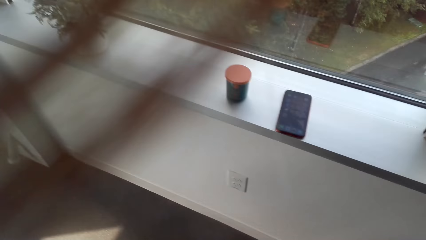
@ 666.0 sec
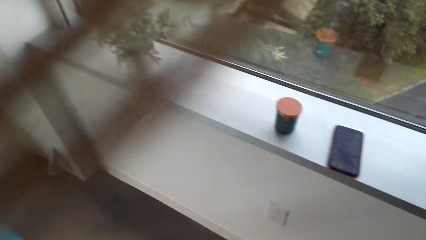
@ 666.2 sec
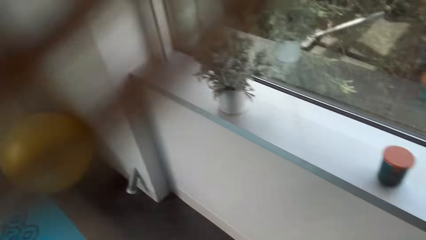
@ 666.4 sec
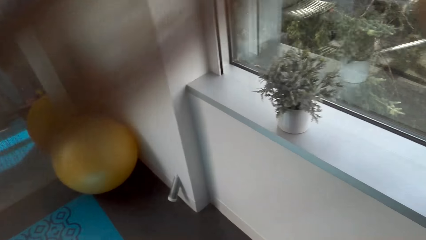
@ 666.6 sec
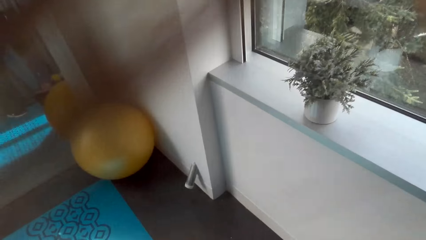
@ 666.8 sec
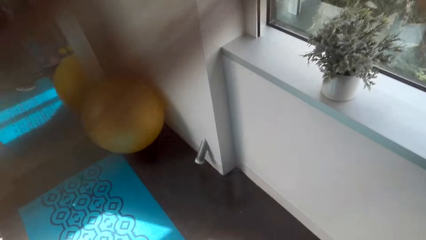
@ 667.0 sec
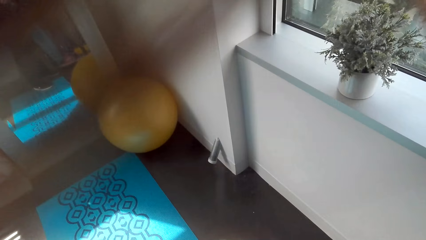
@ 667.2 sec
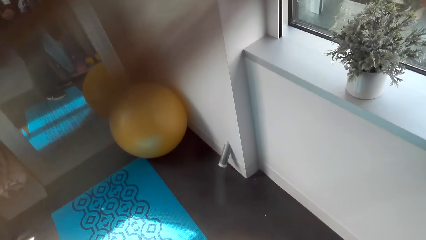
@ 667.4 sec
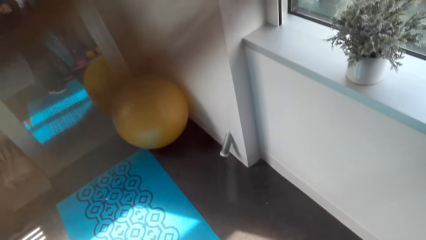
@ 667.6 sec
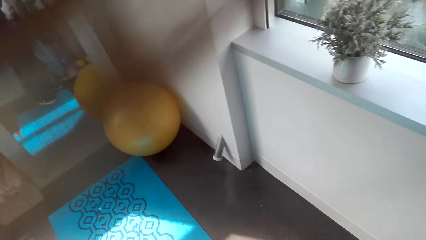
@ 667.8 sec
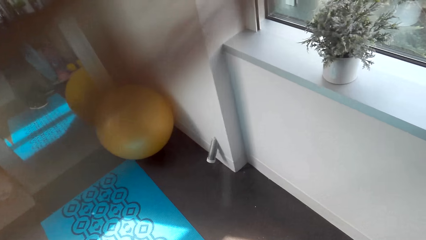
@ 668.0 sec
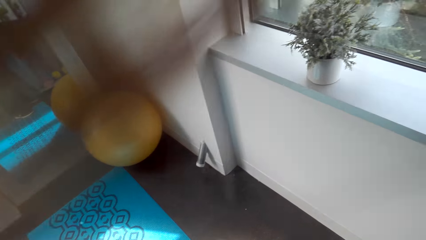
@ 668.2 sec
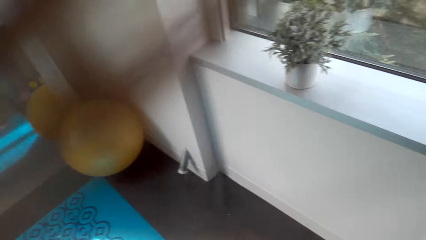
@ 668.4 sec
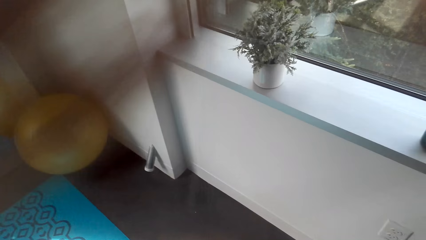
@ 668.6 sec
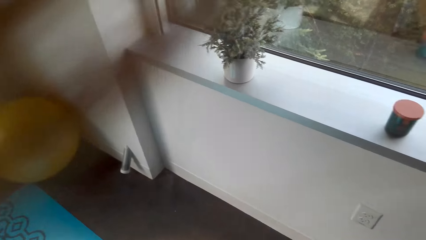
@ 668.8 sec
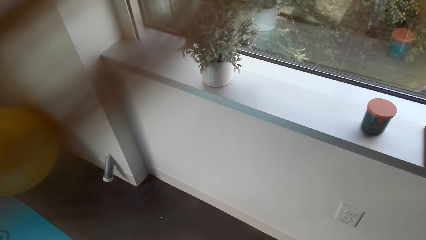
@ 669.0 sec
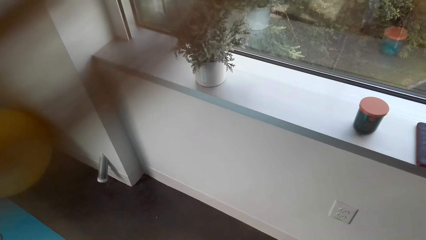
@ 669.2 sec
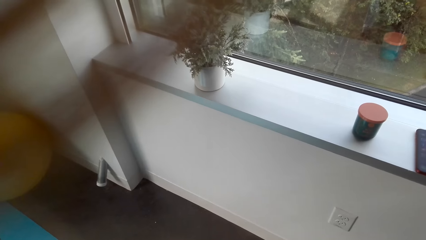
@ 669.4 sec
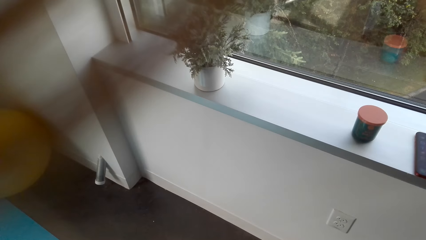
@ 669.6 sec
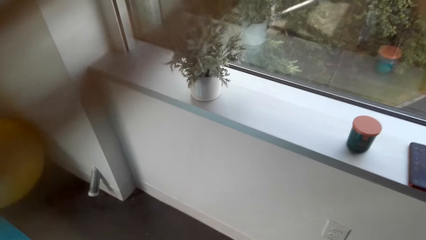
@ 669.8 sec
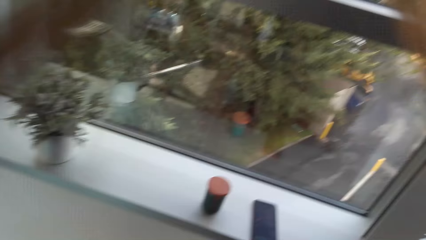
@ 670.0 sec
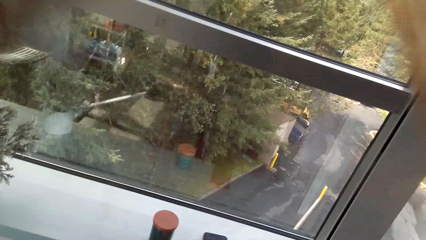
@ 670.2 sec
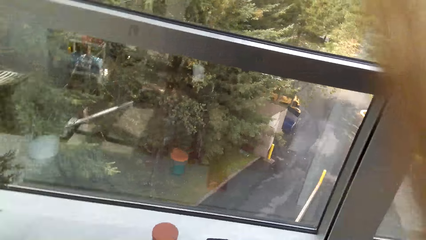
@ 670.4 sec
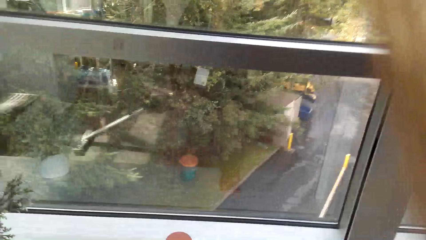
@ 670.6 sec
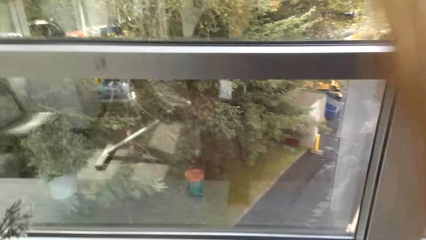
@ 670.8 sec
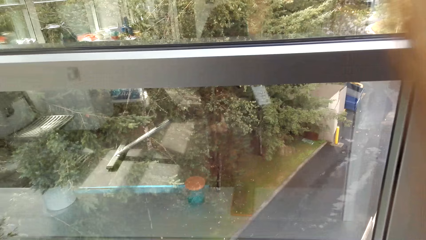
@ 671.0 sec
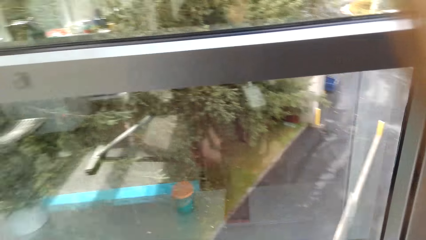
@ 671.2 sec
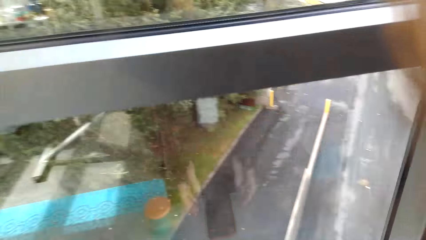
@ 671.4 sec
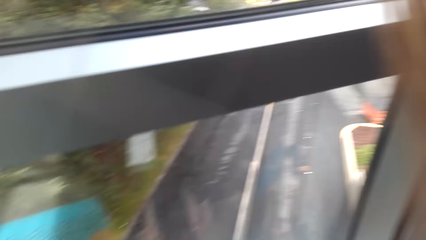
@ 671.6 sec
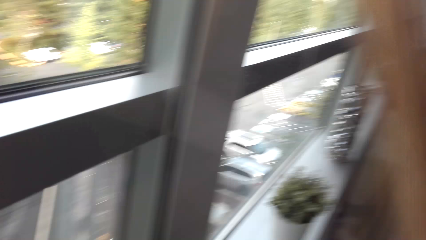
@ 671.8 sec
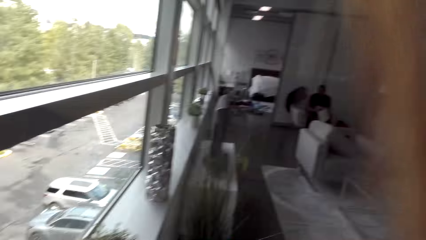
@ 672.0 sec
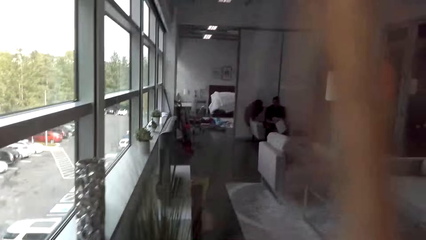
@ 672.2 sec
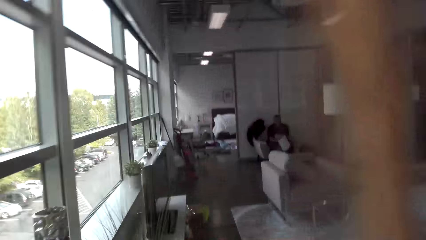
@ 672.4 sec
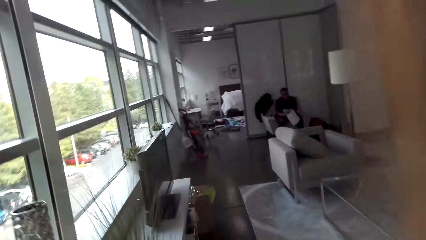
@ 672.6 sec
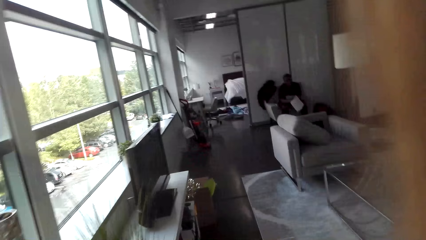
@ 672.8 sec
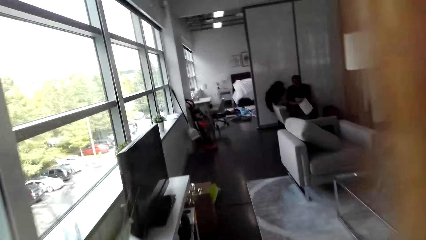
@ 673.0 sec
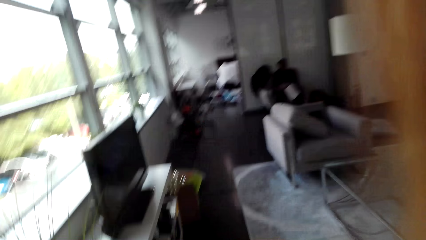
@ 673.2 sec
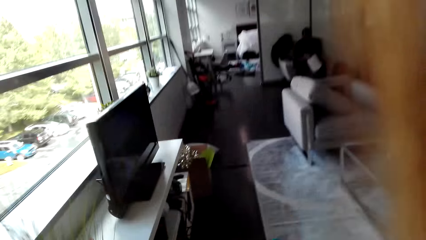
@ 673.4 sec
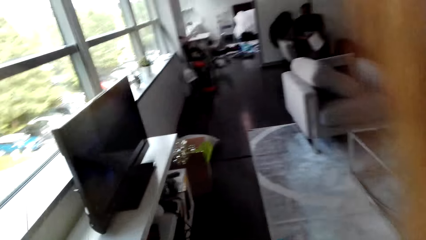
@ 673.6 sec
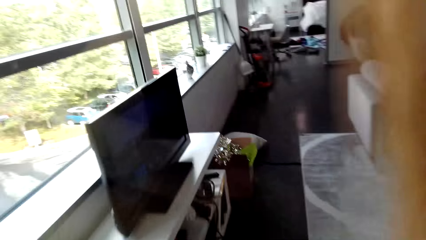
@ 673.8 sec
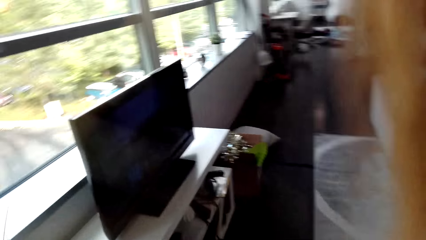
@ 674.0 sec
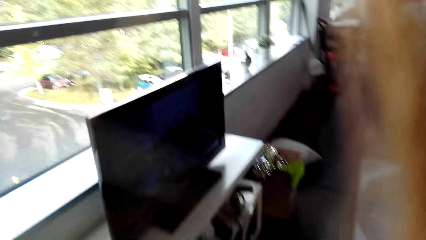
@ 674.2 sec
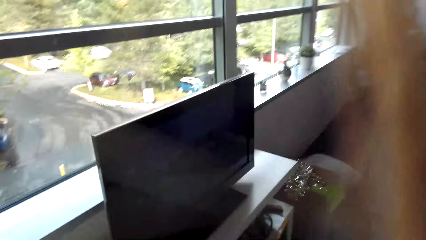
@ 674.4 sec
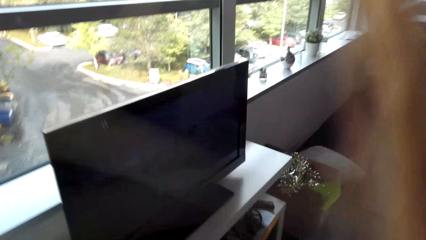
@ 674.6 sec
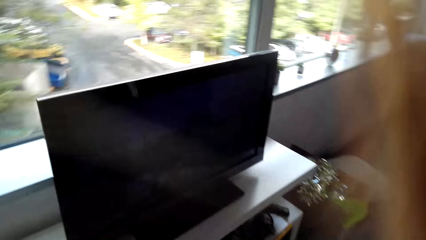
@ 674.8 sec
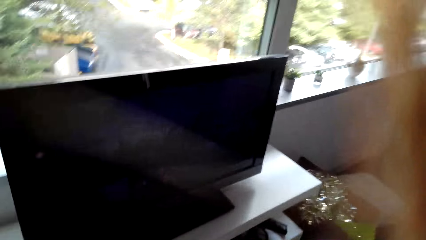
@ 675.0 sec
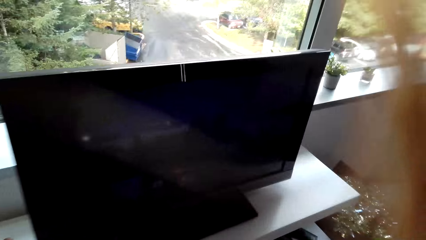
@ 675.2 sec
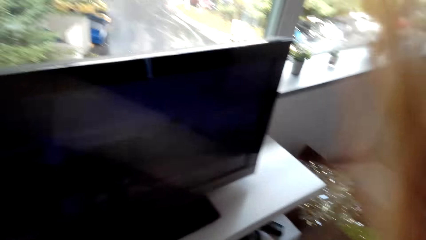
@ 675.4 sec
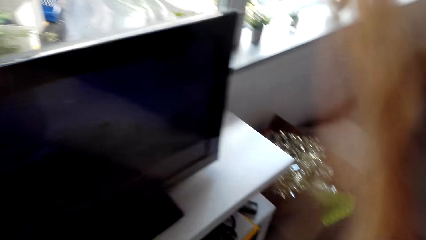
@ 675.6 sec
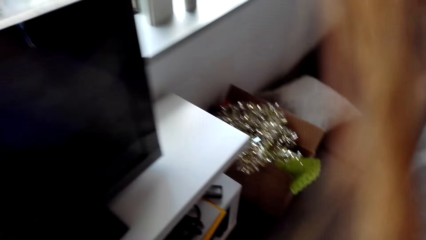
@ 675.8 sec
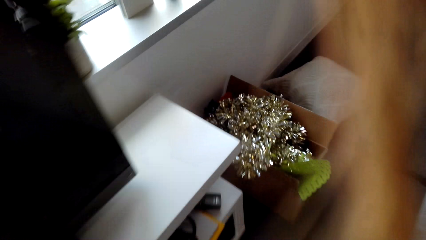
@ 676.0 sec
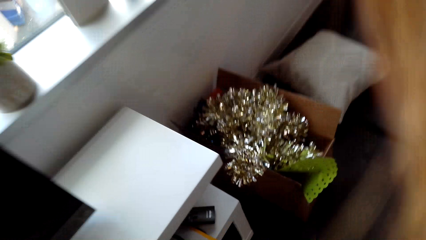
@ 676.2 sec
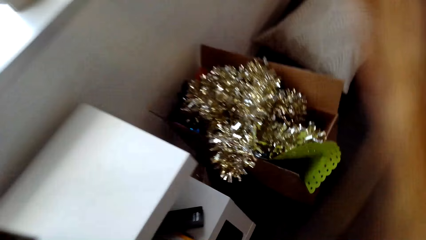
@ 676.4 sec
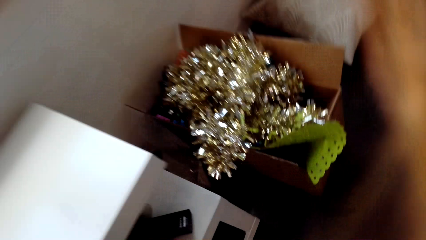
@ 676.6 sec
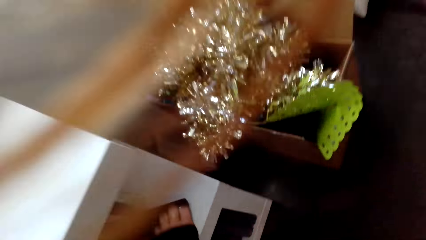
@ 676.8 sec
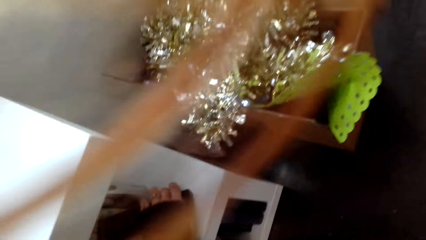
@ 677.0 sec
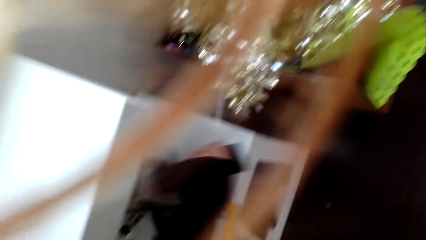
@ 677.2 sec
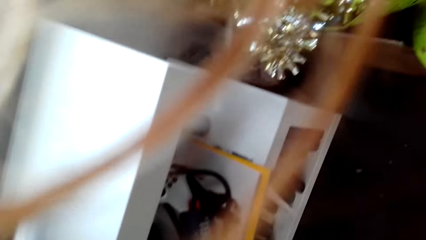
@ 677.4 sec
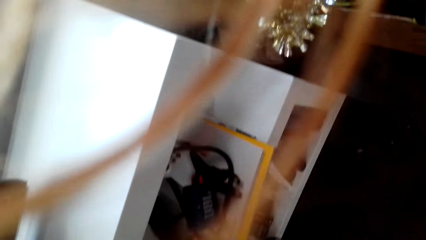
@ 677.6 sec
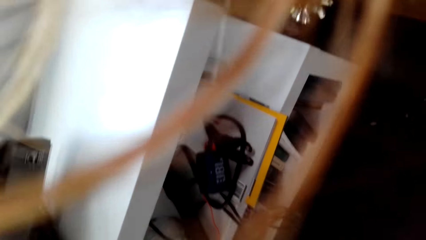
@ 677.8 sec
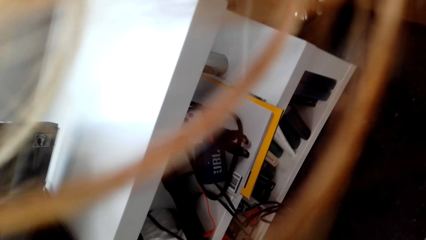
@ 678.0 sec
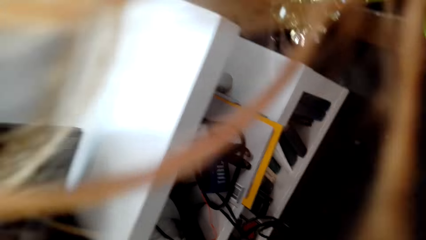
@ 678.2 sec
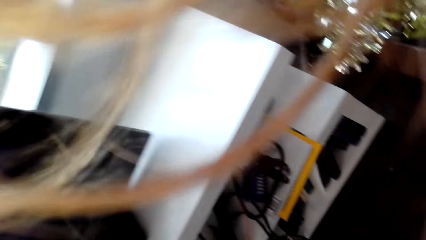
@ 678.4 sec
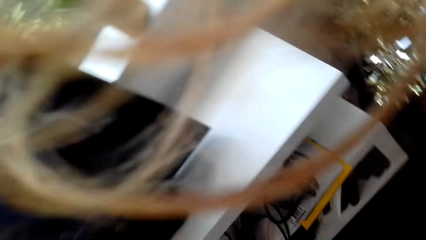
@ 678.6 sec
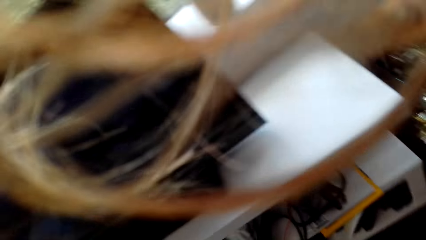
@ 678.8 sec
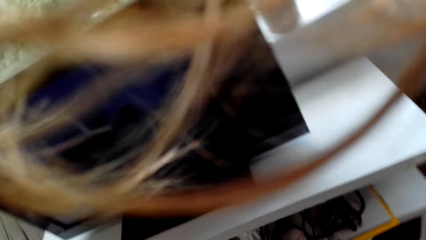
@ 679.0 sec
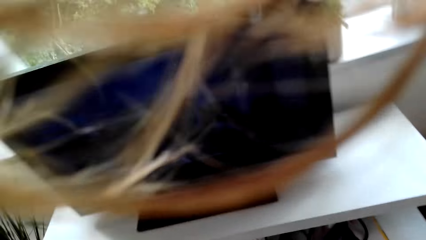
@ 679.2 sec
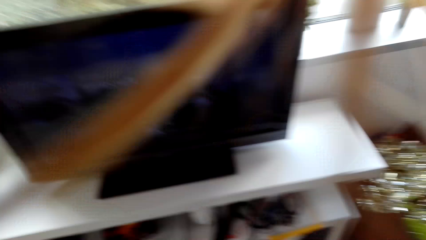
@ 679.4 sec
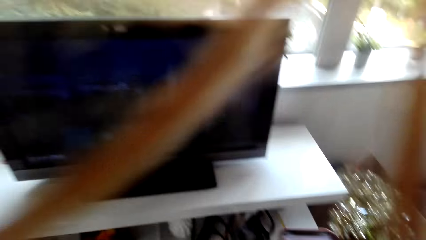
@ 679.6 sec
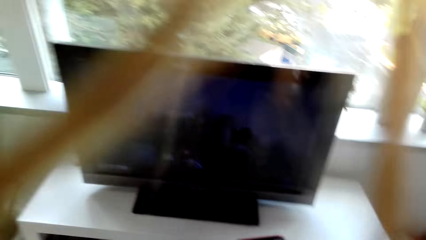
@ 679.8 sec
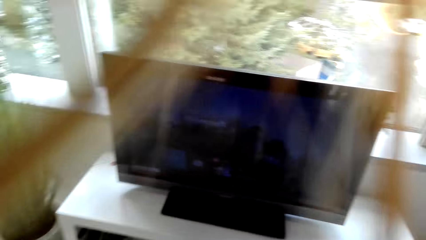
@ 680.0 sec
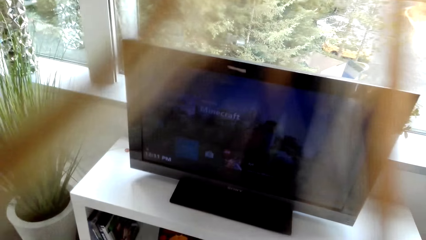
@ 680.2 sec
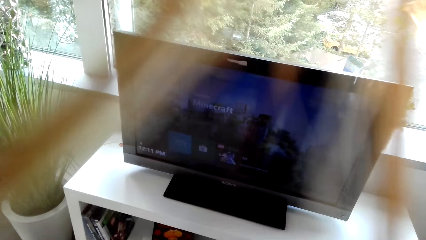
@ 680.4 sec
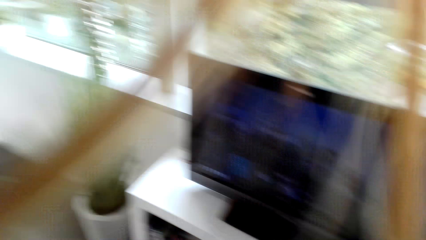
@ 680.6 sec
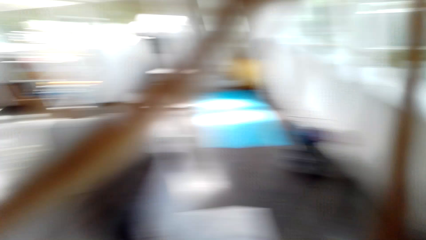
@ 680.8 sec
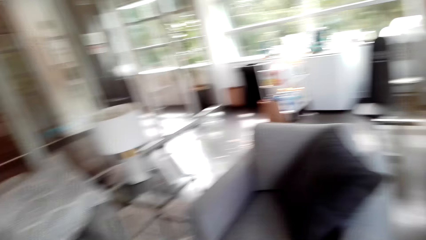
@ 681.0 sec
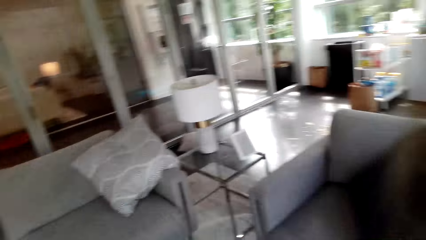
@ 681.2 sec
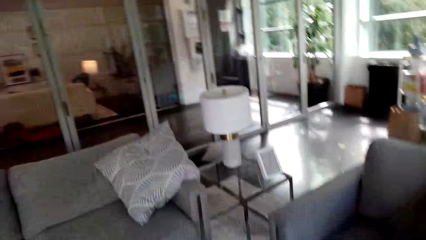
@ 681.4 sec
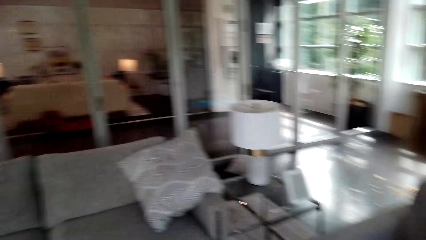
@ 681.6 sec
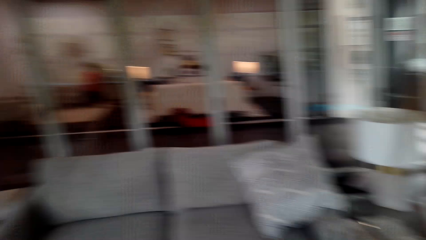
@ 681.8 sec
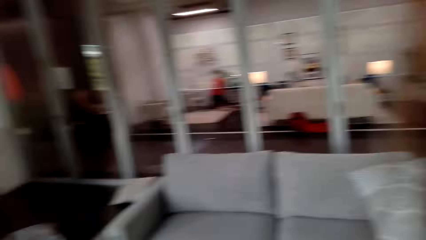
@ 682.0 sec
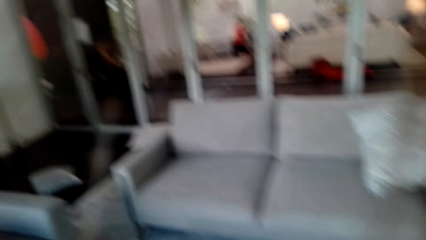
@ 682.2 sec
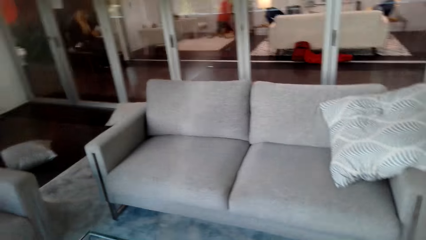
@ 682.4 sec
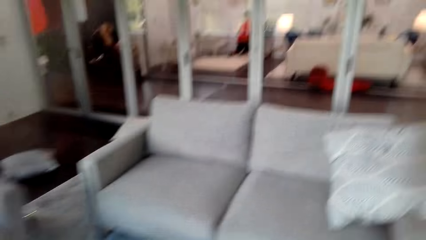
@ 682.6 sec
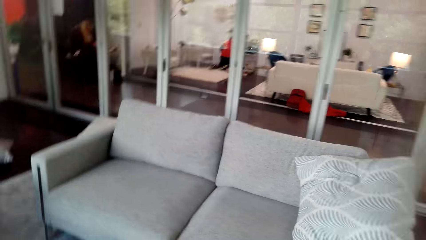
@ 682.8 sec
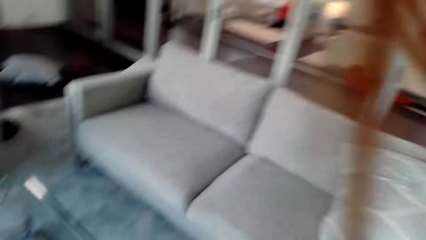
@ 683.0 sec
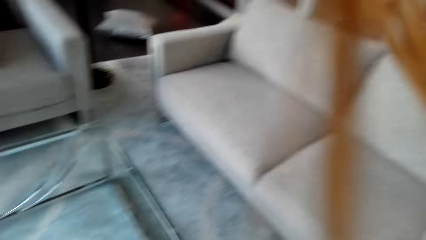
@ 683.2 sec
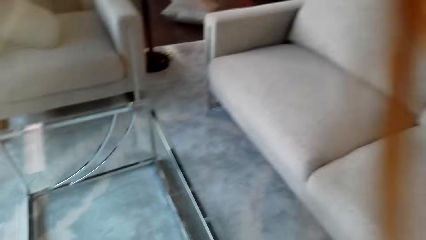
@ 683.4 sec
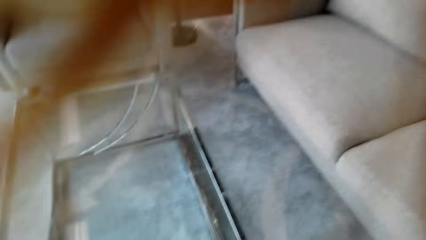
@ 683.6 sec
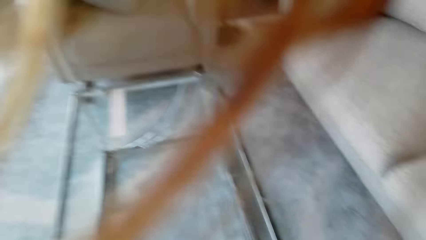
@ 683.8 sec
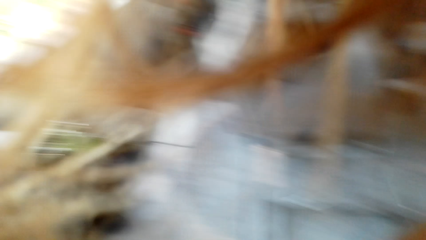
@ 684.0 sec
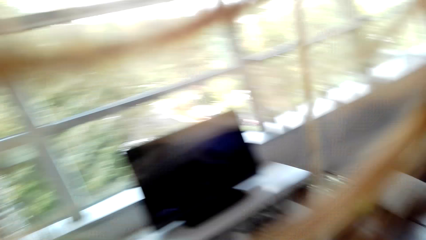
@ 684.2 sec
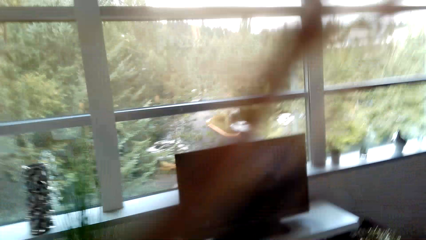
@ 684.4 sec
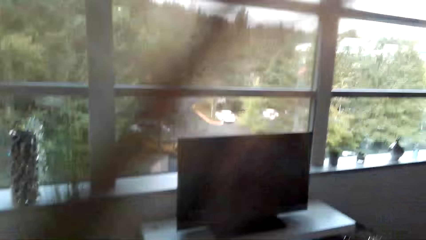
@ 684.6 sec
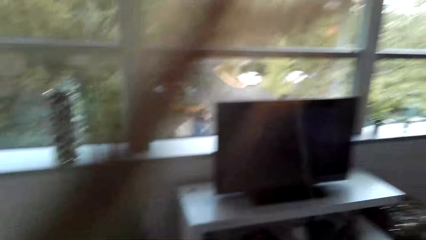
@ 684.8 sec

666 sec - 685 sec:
The camera wearer walks in the fitness room. They pick up a remote, walk around, and look around the room.
